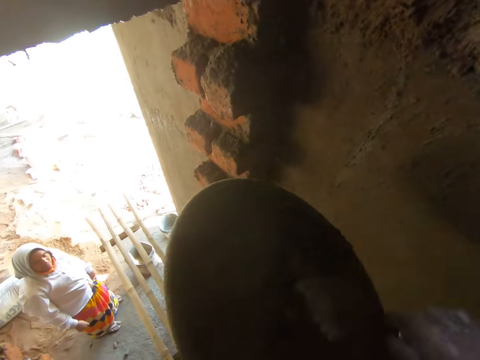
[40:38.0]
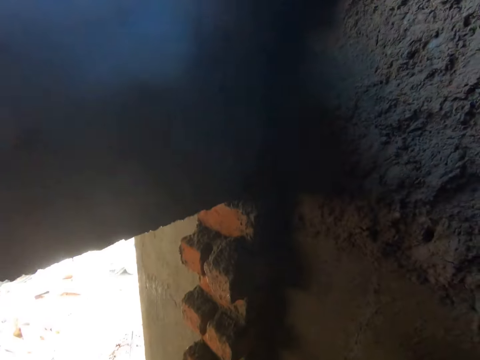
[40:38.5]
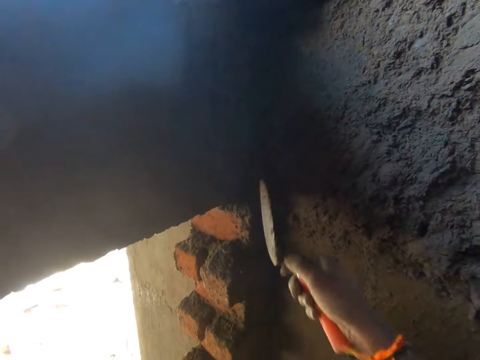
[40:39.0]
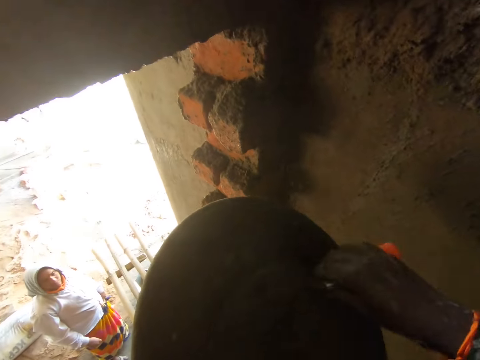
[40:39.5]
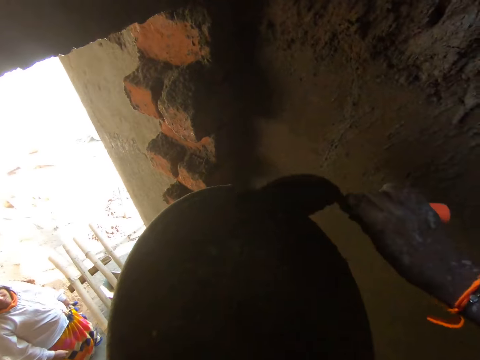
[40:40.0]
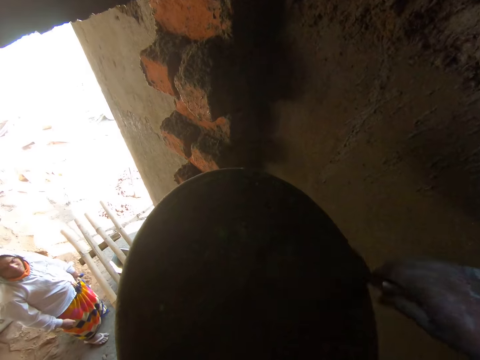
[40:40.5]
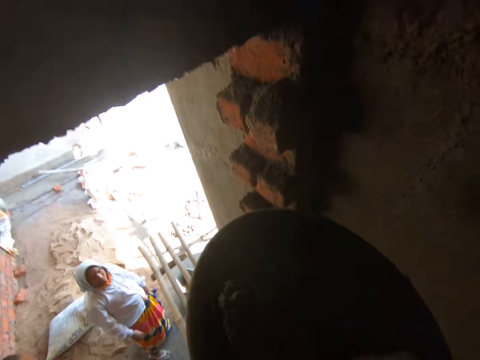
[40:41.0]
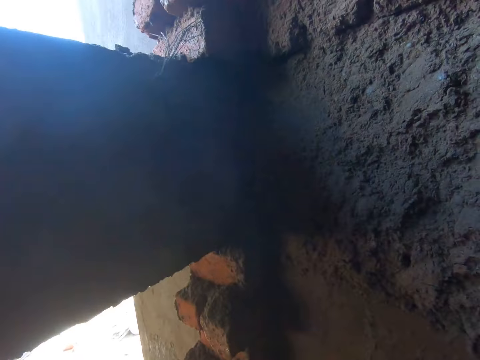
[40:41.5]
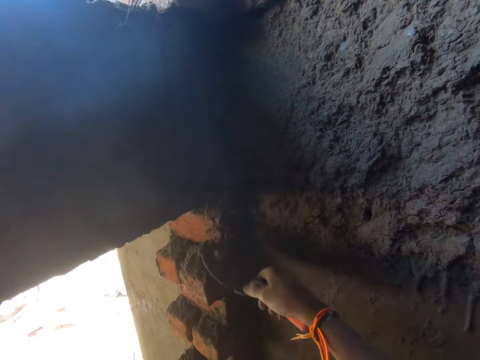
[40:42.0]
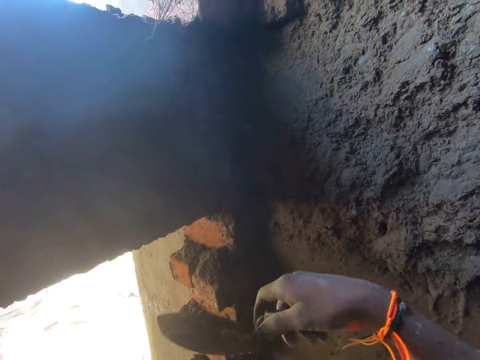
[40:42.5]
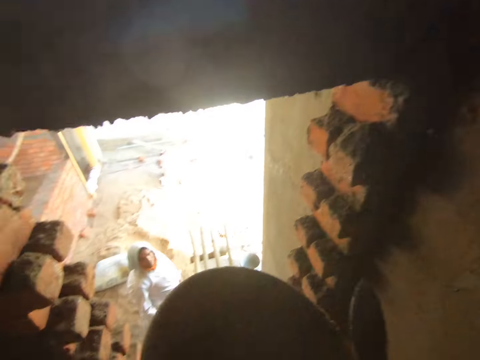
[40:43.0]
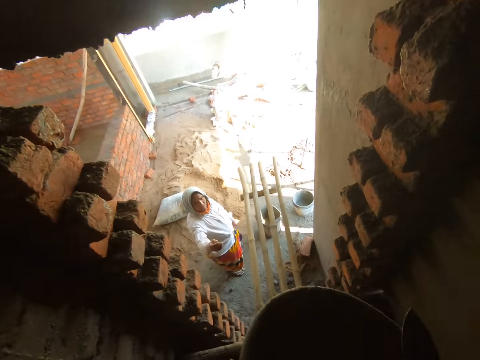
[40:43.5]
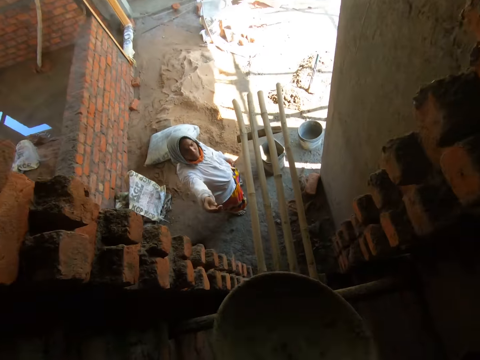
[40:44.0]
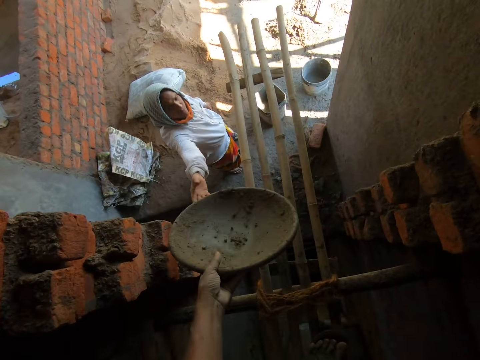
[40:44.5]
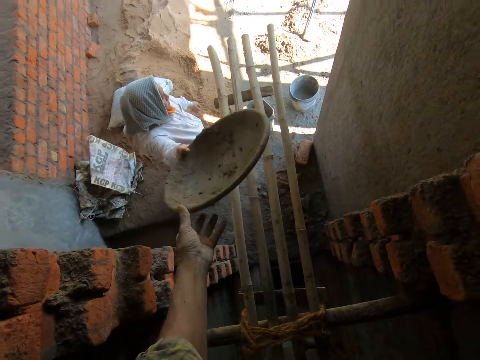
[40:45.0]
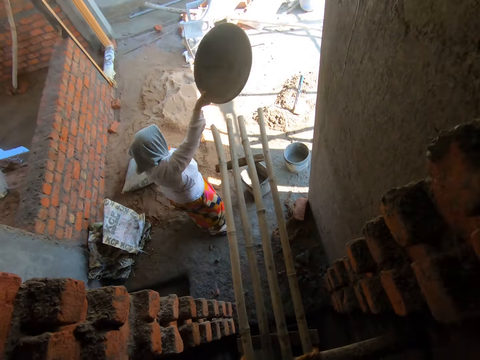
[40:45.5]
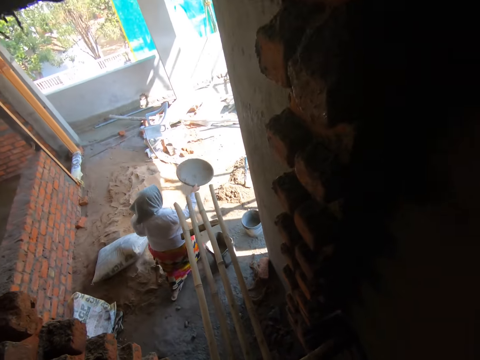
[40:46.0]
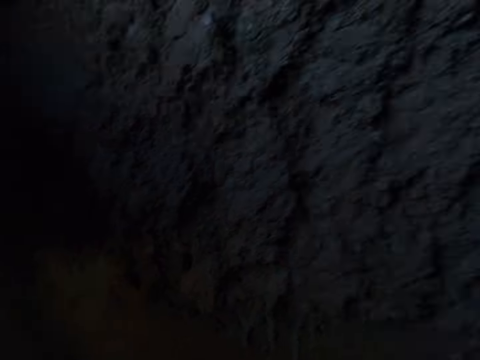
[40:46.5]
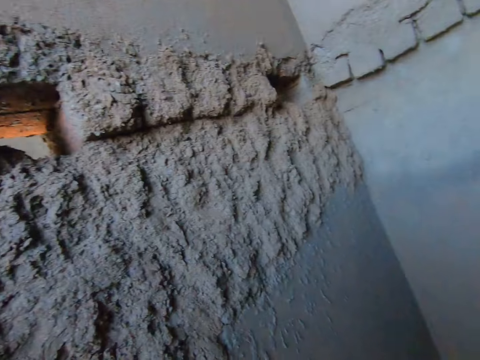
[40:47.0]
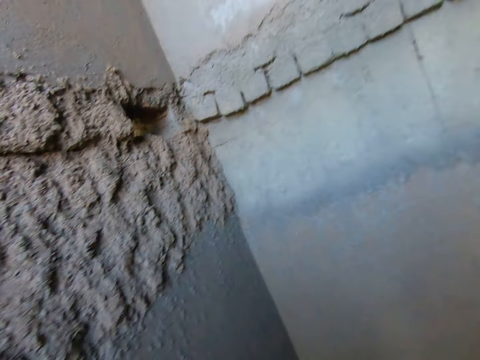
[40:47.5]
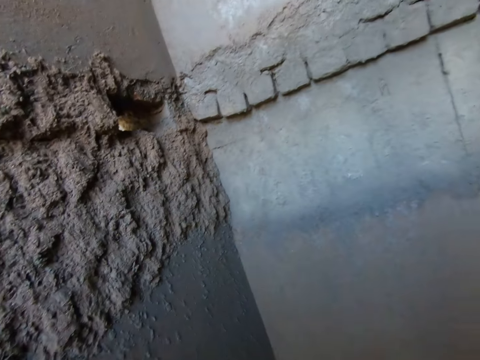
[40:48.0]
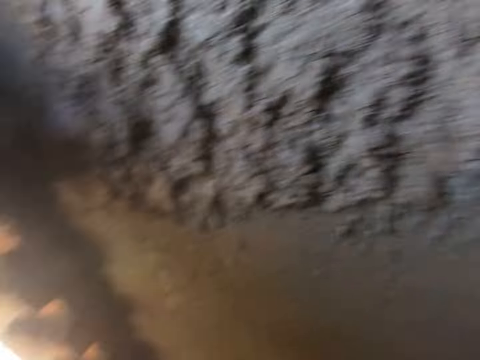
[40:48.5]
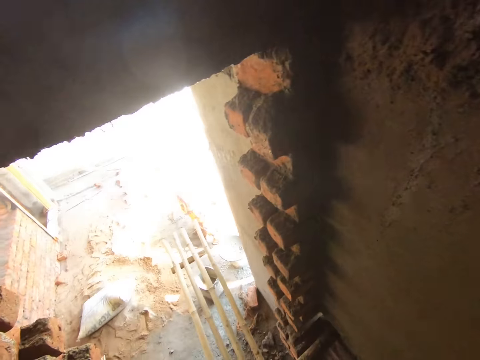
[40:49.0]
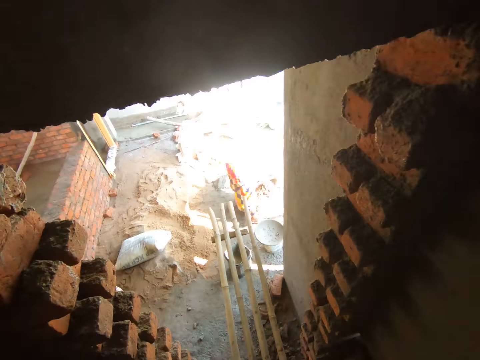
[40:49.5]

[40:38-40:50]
The camera wearer scoops mortar from the headpan with the hand trowel in his right hand. He splatters mortar on the wall with the hand trowel in his right hand. He scoops mortar from the headpan with the hand trowel in his right hand. He splatters mortar on the wall with the hand trowel in his right hand. He holds the hand trowel against the wall with his right hand. He splatters mortar on the wall with the hand trowel in his right hand. He hands over the headpan to the woman with his left hand. He looks around.

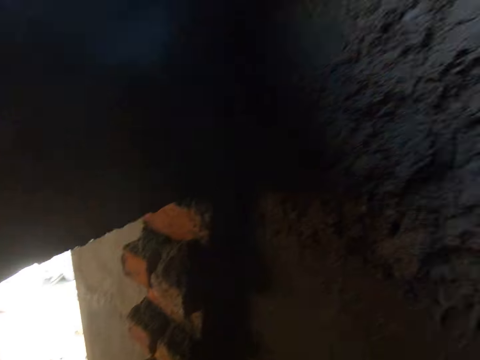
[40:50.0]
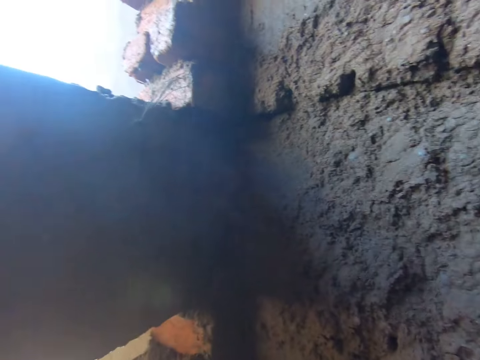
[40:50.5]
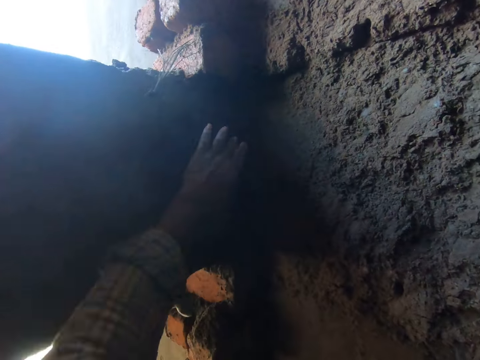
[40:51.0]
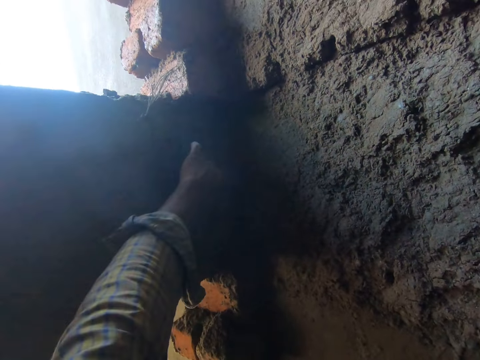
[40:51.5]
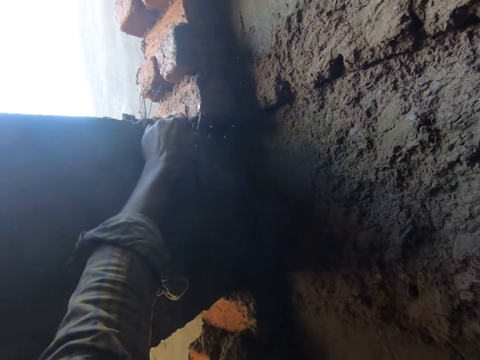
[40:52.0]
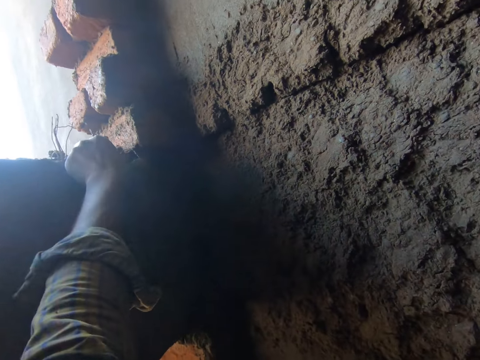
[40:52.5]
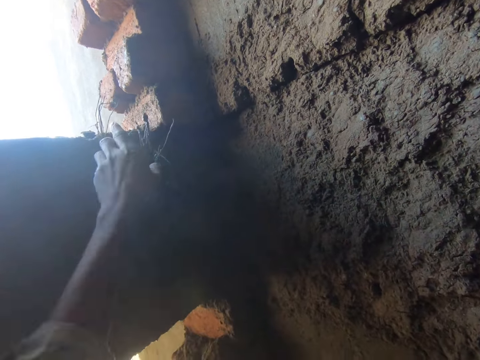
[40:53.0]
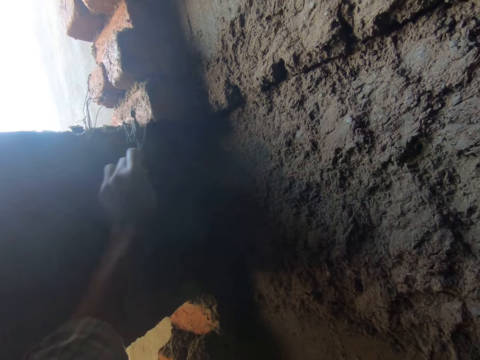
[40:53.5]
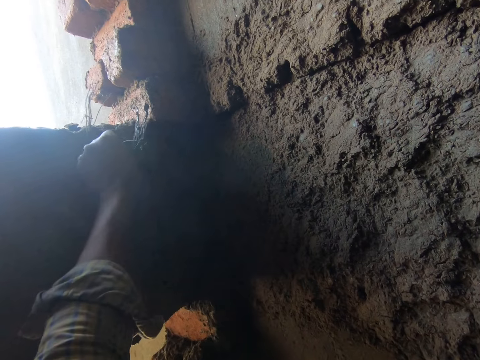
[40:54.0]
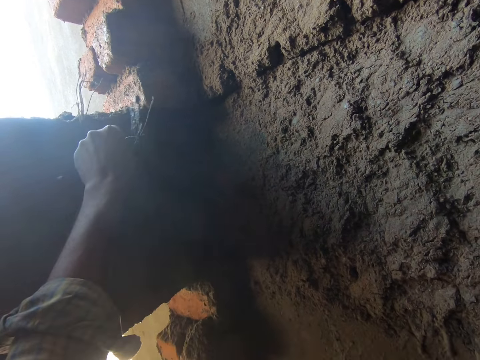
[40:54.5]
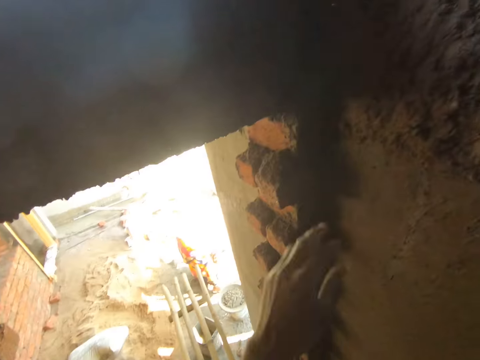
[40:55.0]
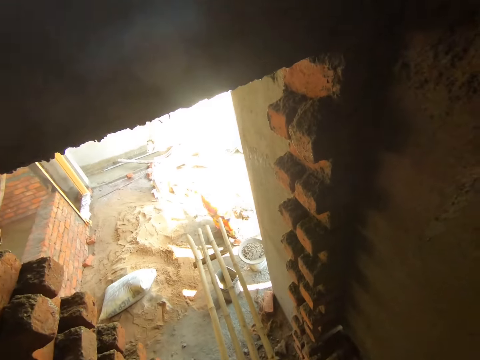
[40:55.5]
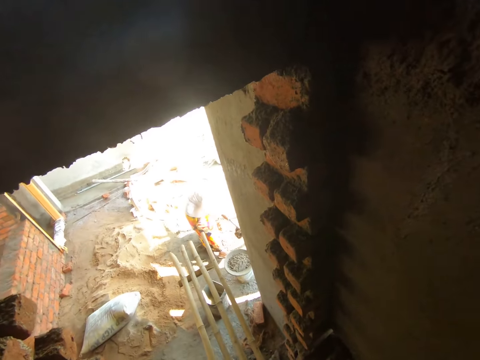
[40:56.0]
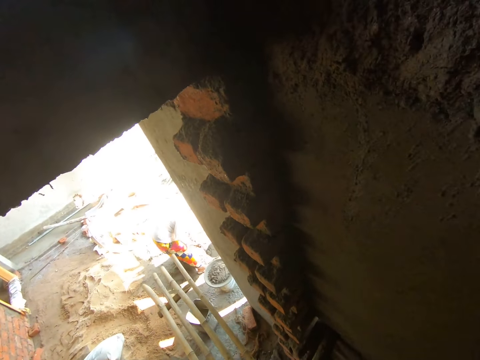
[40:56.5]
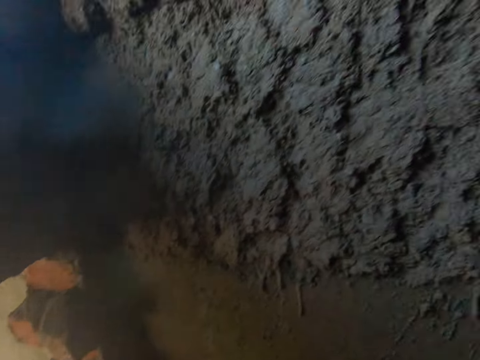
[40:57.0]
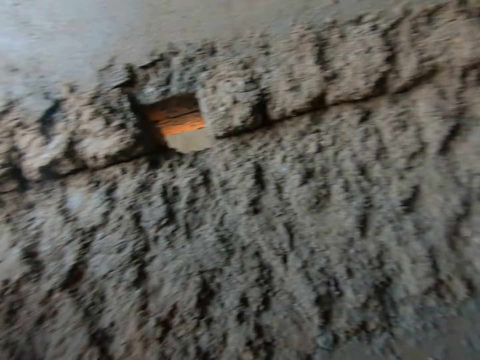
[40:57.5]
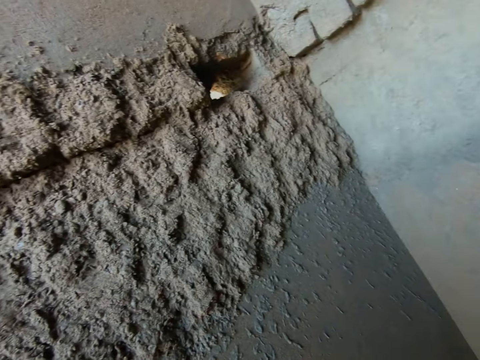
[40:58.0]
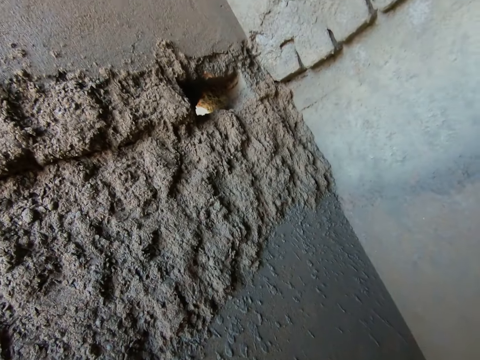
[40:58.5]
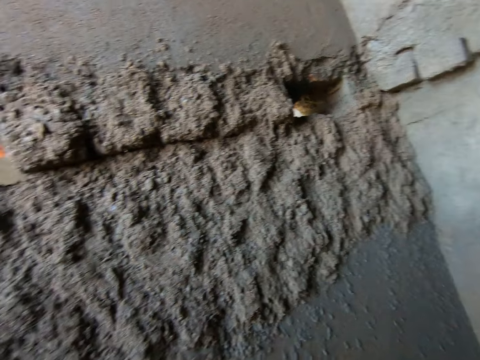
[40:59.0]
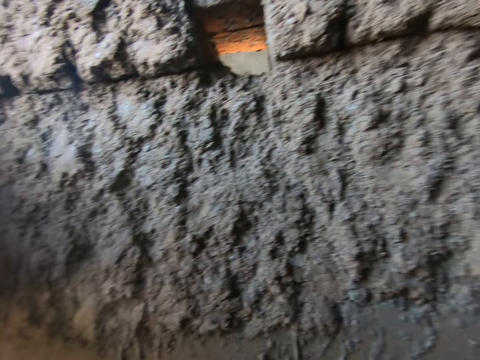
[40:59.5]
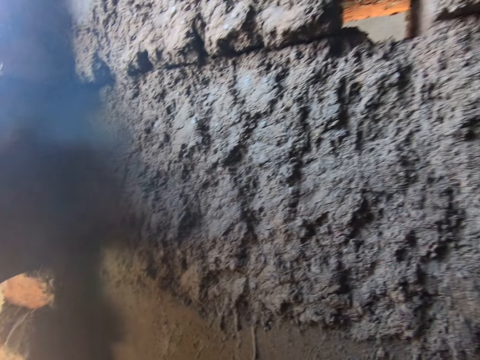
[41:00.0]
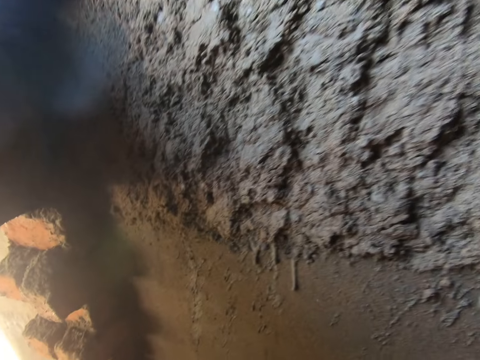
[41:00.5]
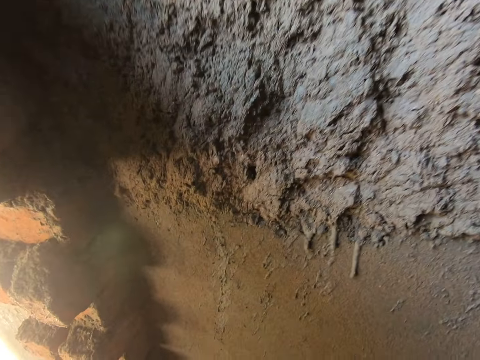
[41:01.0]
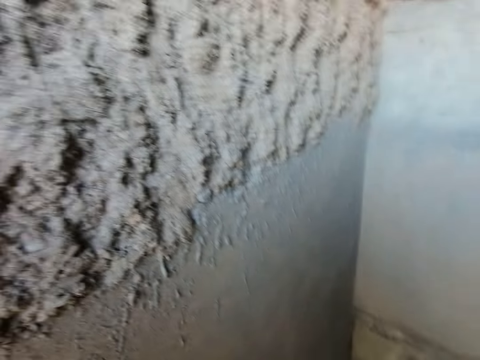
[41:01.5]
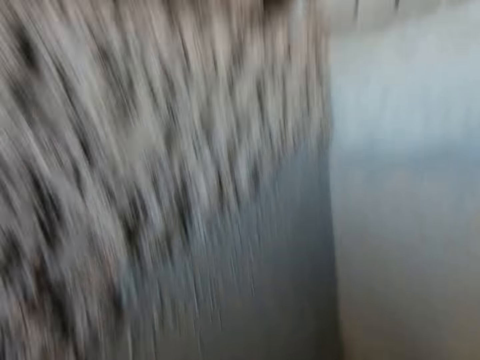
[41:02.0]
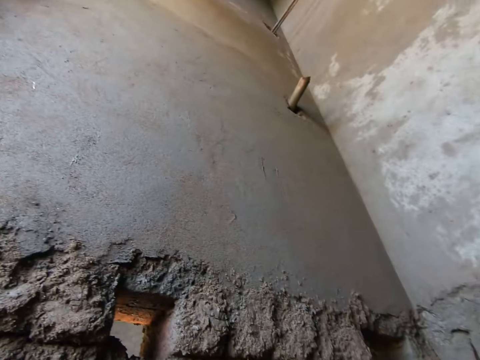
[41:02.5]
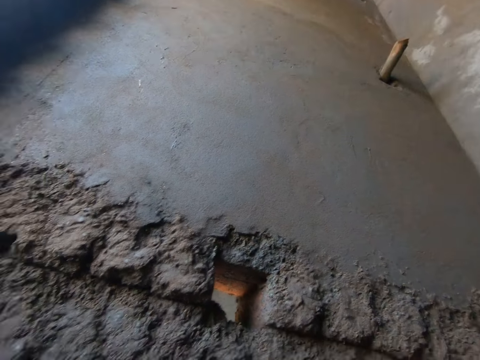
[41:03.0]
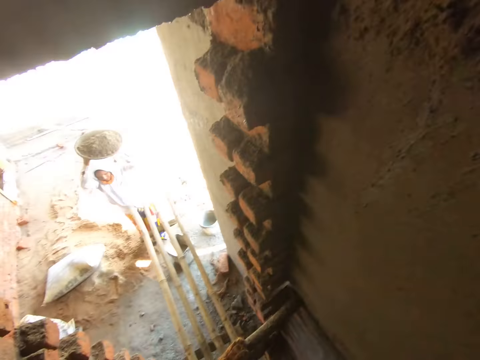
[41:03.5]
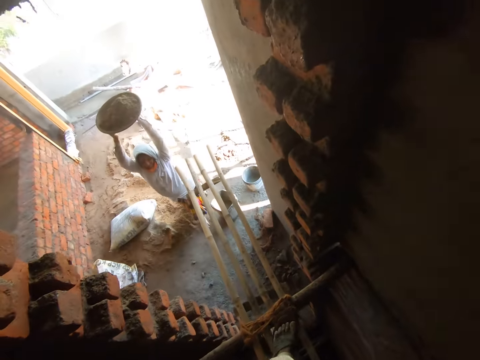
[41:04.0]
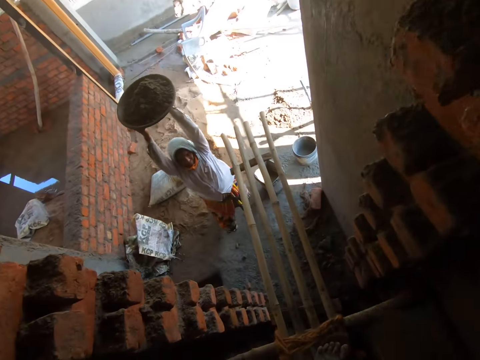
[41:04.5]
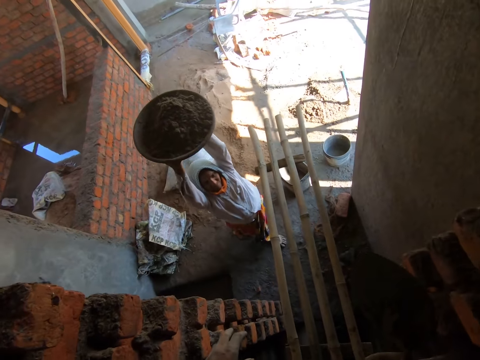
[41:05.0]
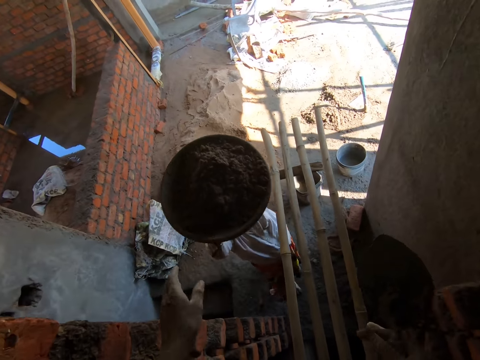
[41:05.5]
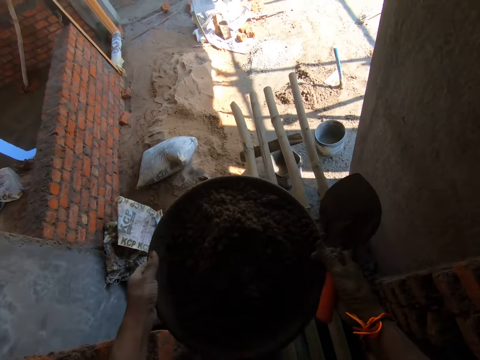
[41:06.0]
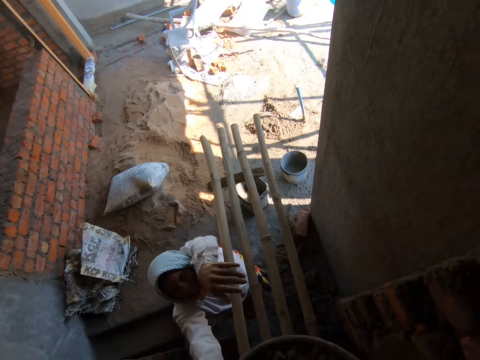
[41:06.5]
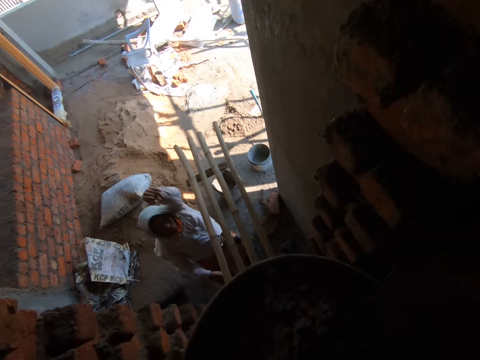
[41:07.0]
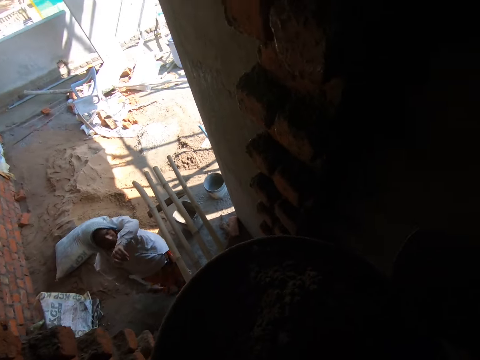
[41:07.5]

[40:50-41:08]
The camera wearer adjusts mortar on the wall with his left hand. He adjusts wires. Another woman pours mortar in the headpan with the hoe in her hands. The camera wearer looks around. The first woman carries the headpan with both hands. The lady moves around. The camera wearer collects the headpan from the first woman with both hands.
